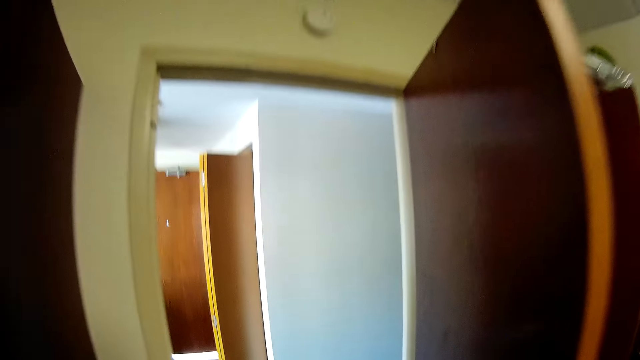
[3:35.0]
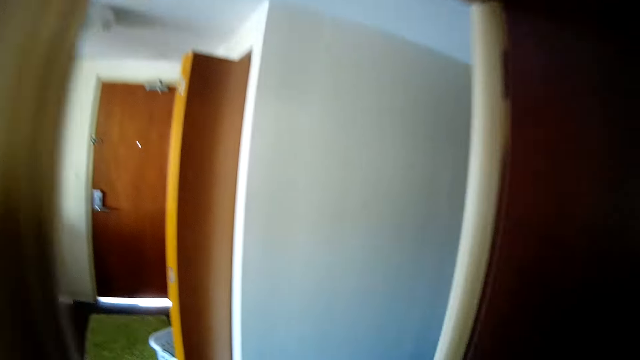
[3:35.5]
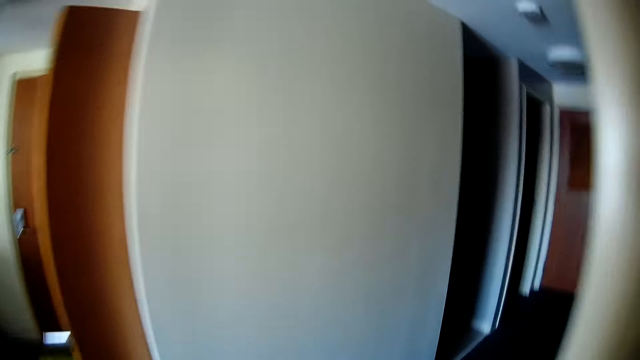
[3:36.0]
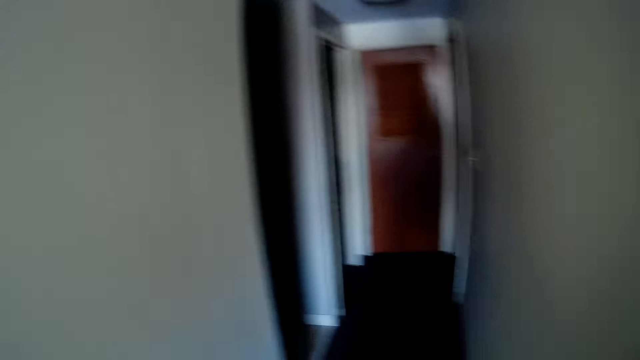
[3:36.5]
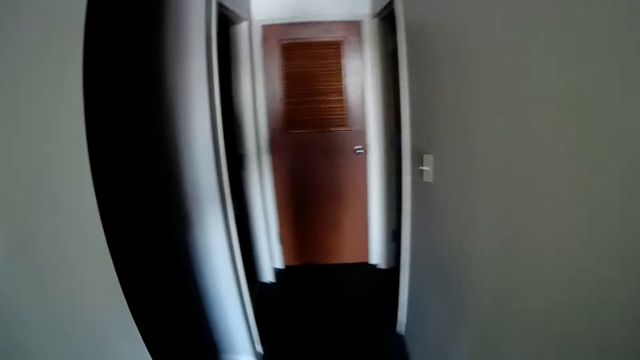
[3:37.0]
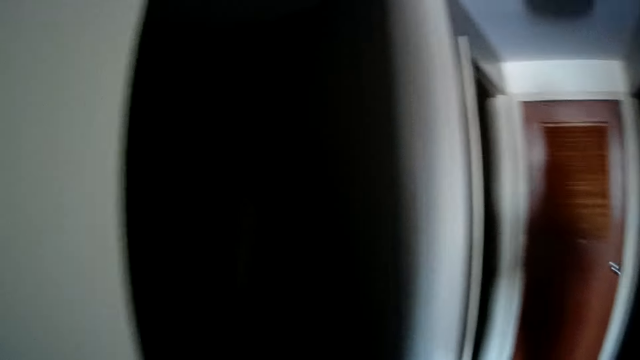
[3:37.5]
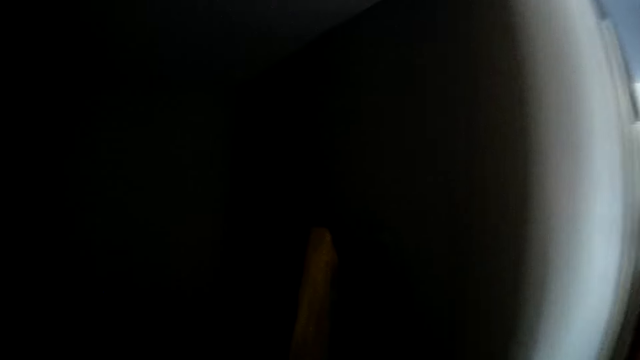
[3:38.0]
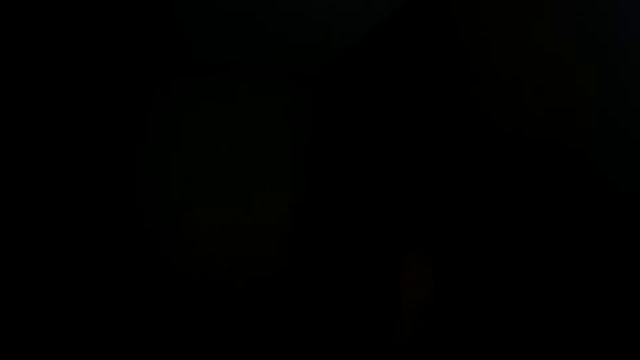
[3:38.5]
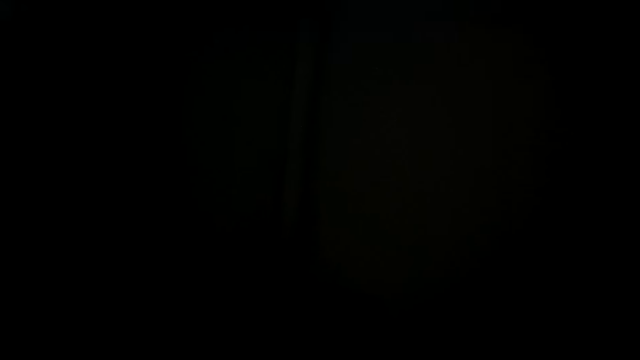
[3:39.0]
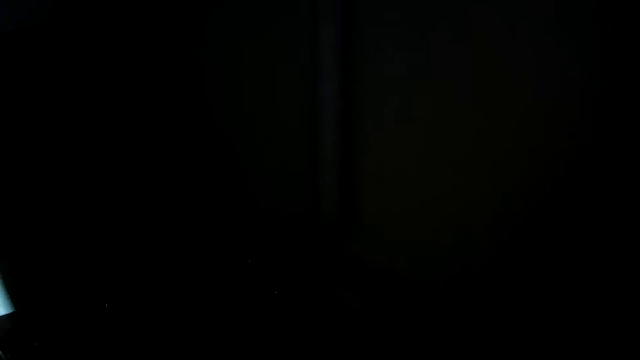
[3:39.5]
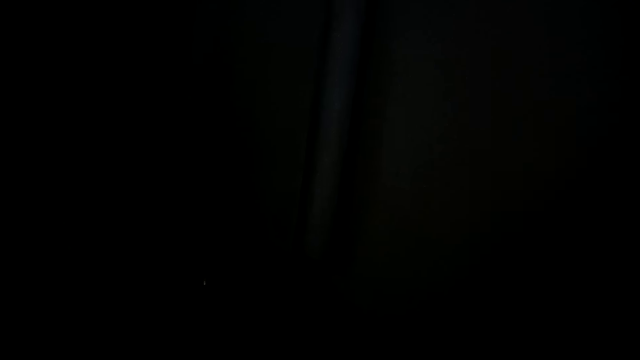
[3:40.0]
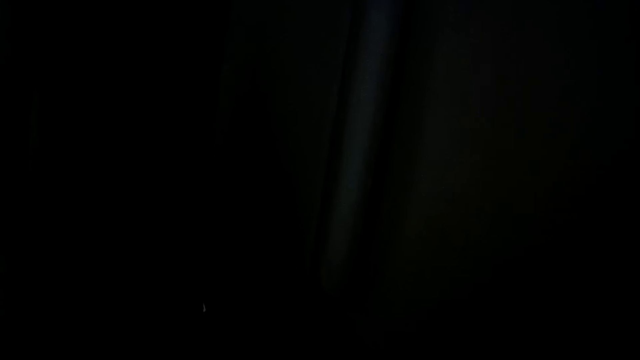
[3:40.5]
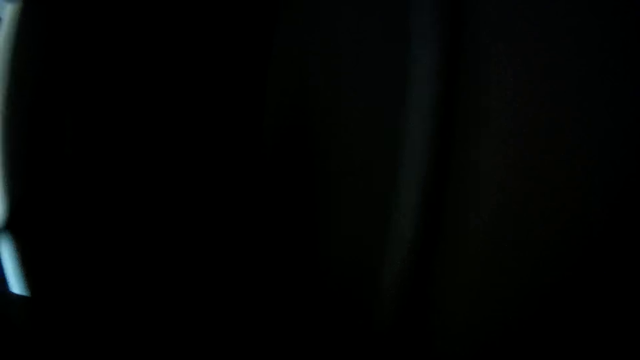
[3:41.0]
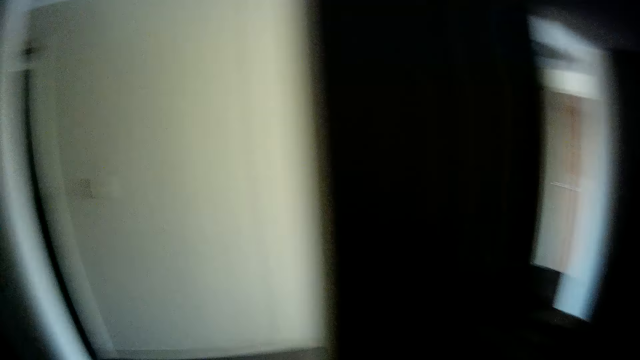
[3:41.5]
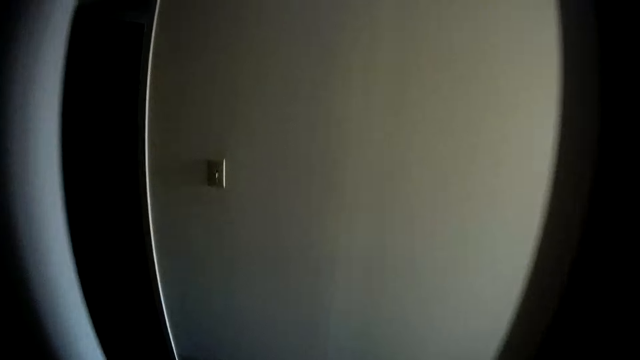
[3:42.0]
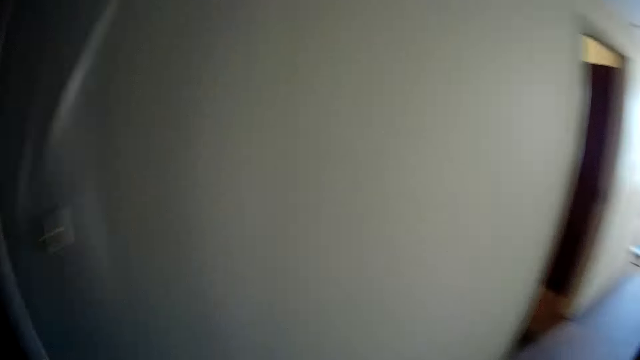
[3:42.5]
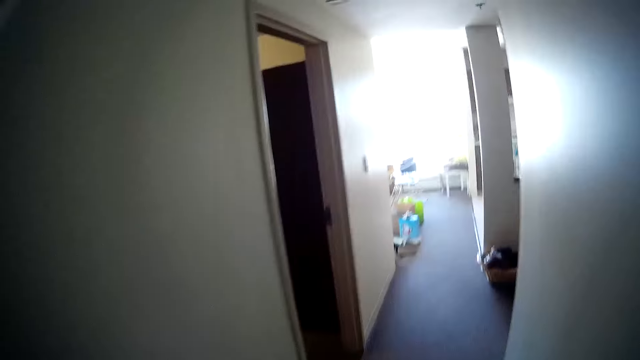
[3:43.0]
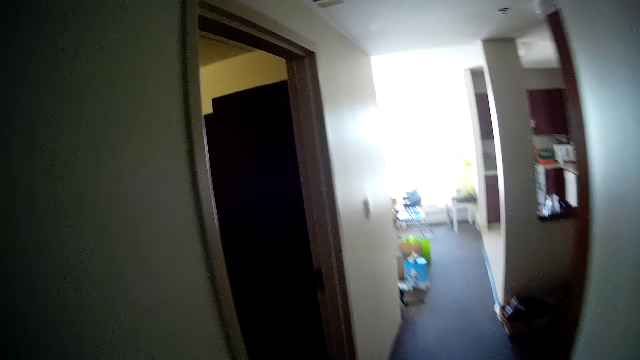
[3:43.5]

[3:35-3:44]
The camera wearer arranges the clothes on the closet. They walk around. They walk on a dark room.

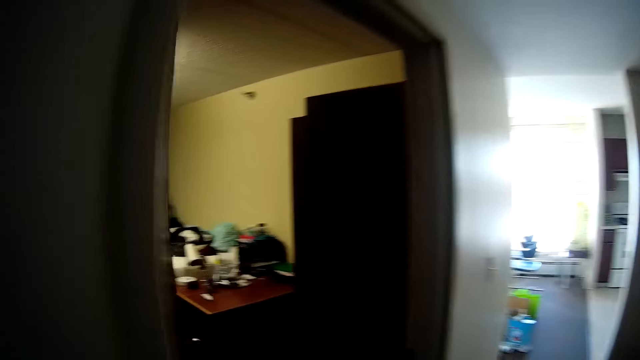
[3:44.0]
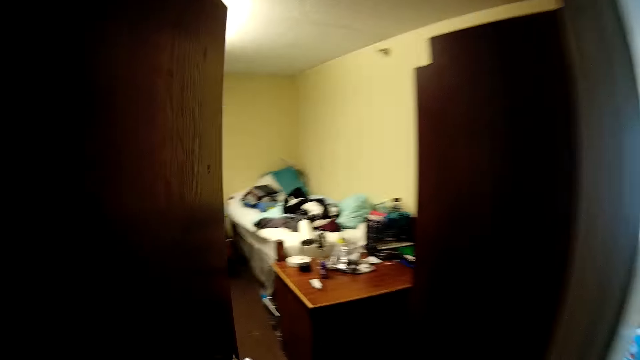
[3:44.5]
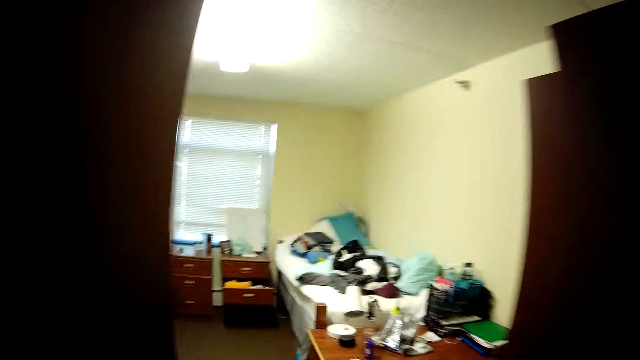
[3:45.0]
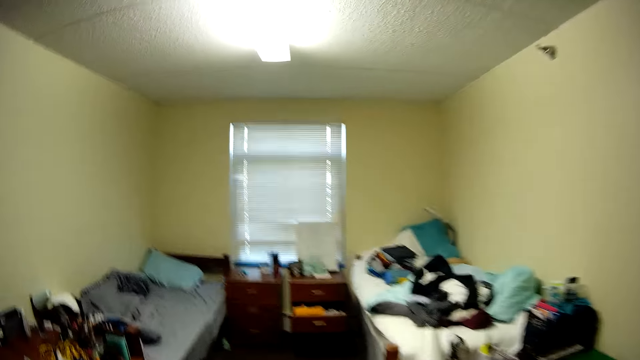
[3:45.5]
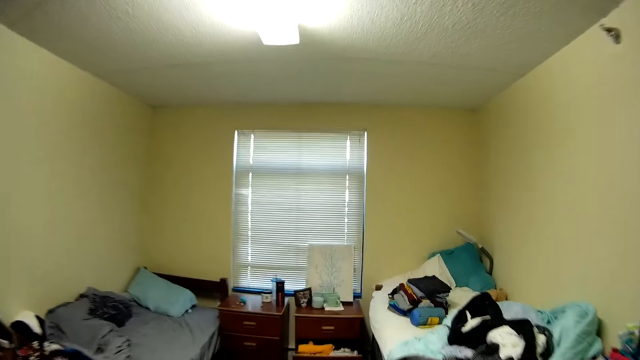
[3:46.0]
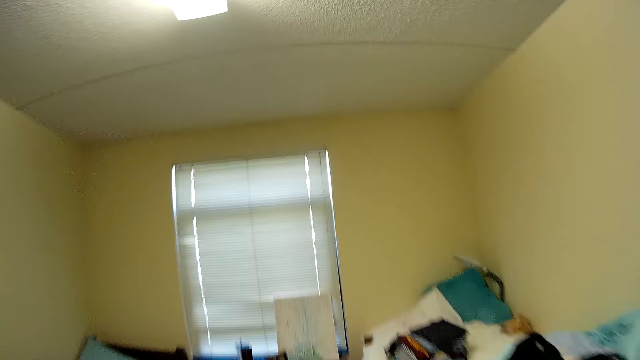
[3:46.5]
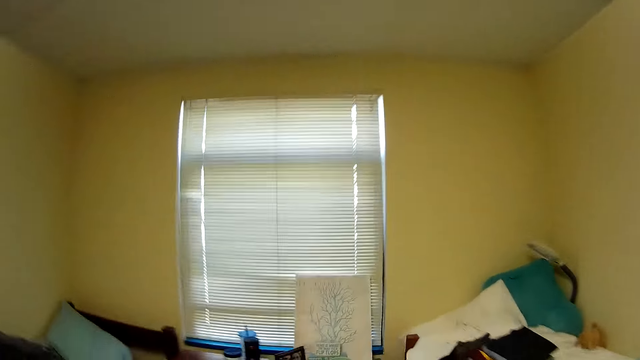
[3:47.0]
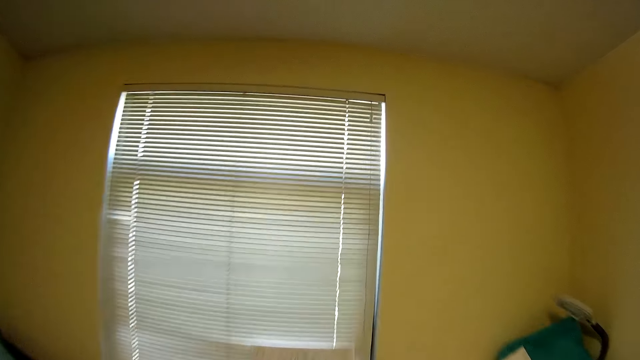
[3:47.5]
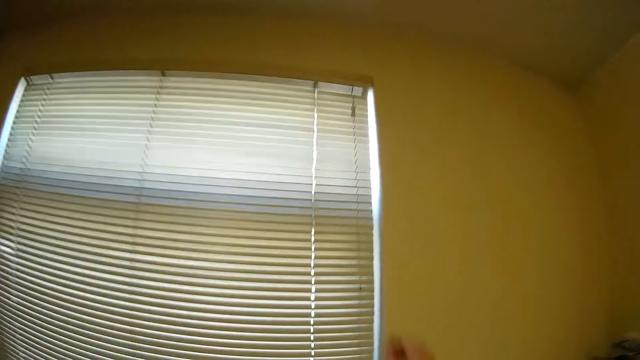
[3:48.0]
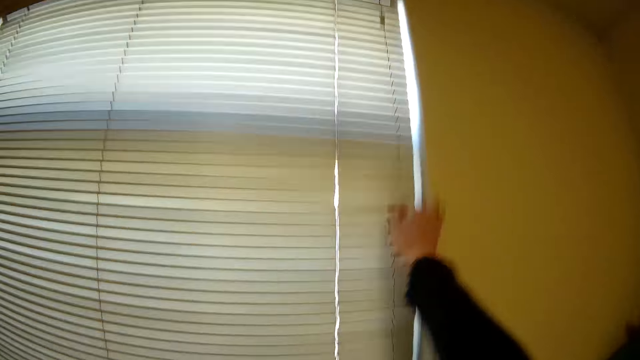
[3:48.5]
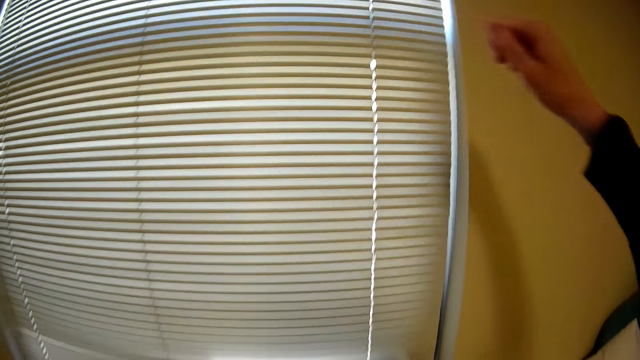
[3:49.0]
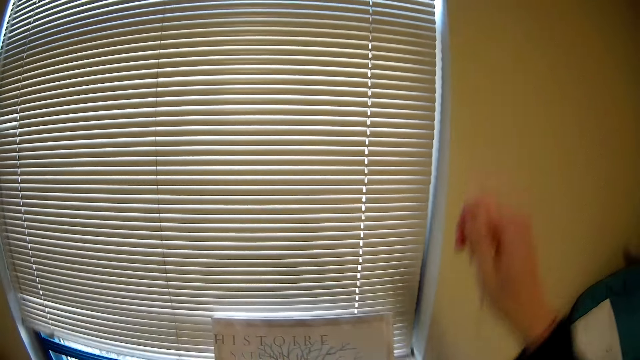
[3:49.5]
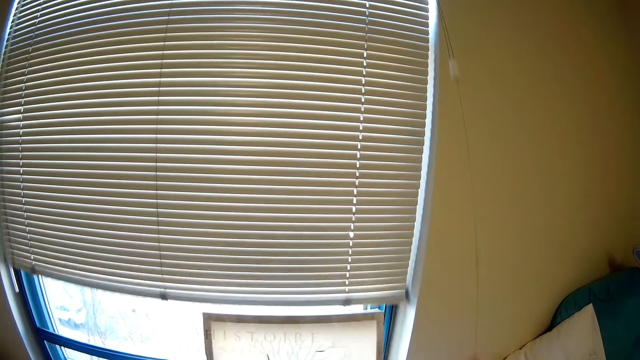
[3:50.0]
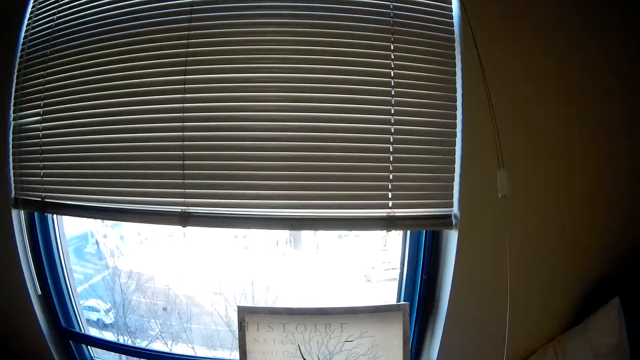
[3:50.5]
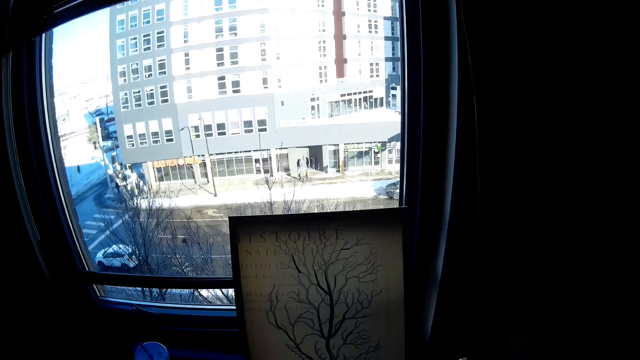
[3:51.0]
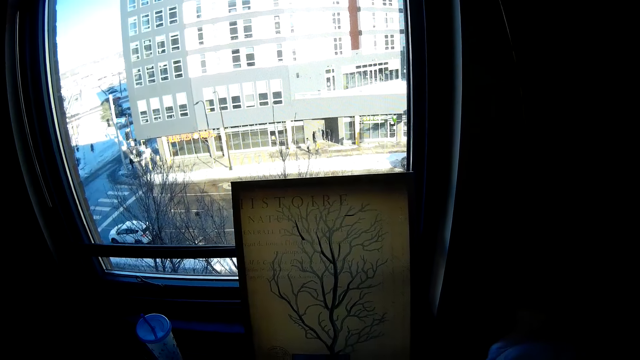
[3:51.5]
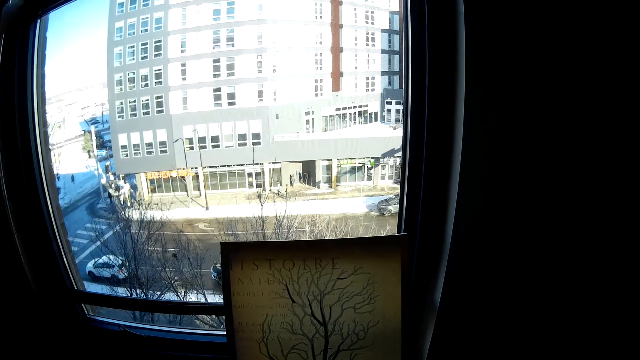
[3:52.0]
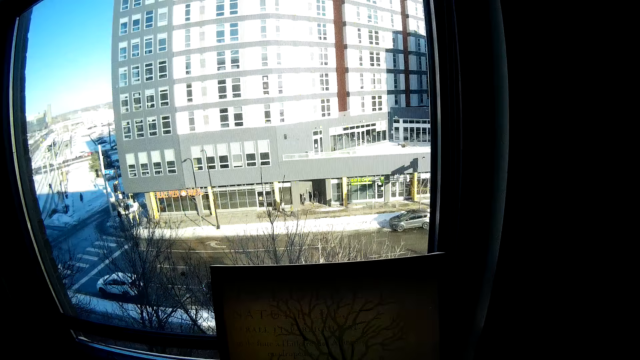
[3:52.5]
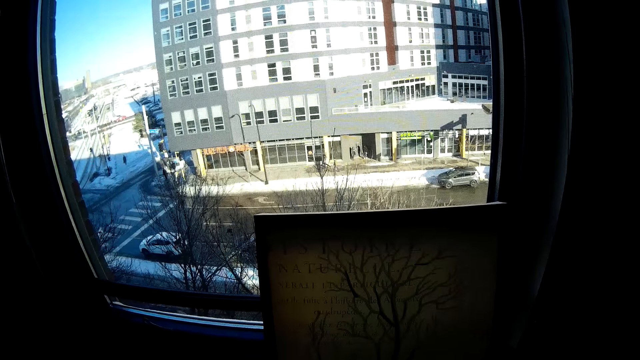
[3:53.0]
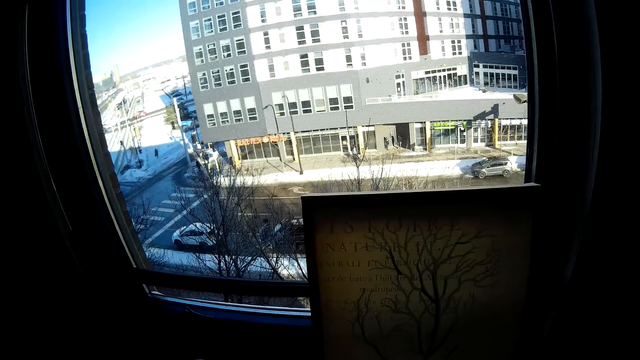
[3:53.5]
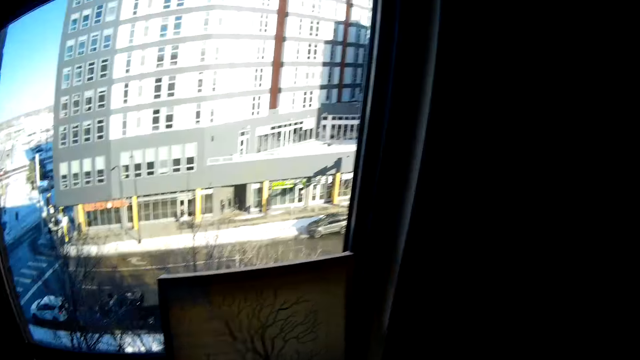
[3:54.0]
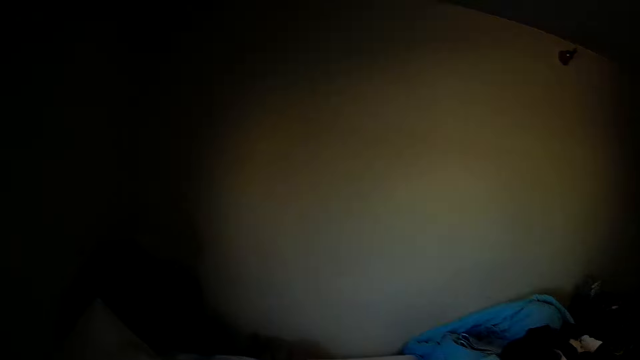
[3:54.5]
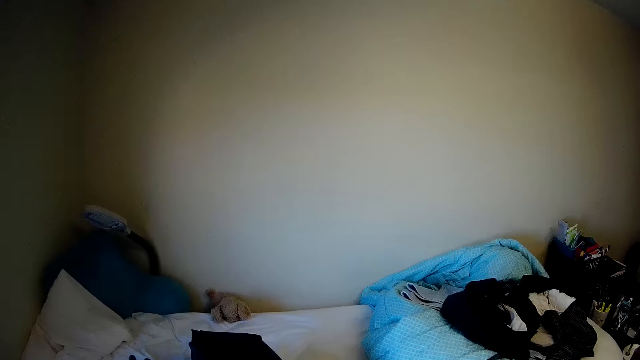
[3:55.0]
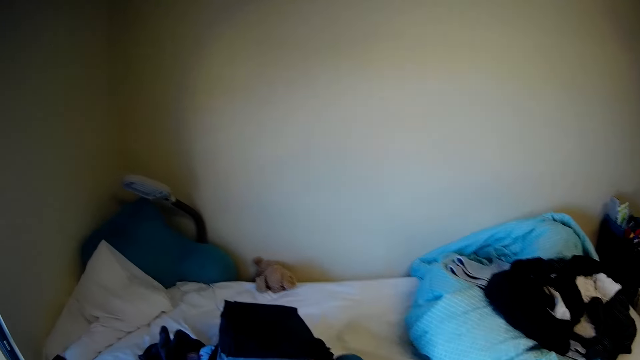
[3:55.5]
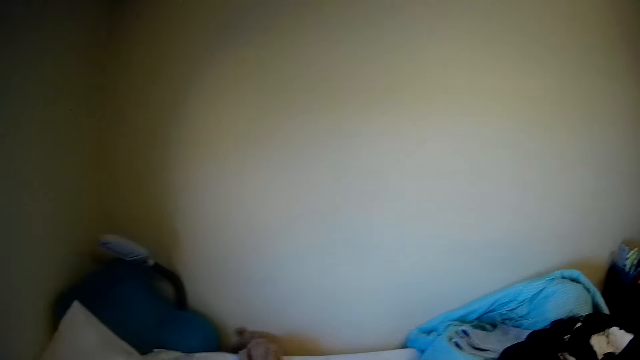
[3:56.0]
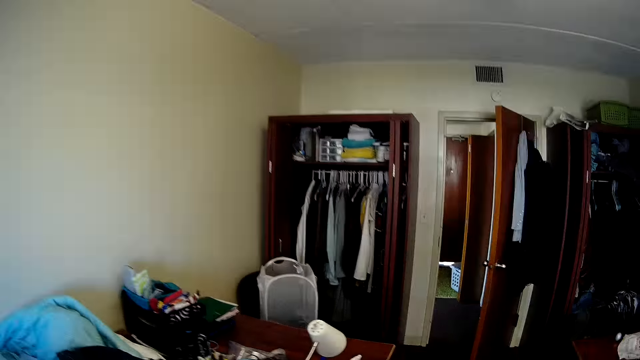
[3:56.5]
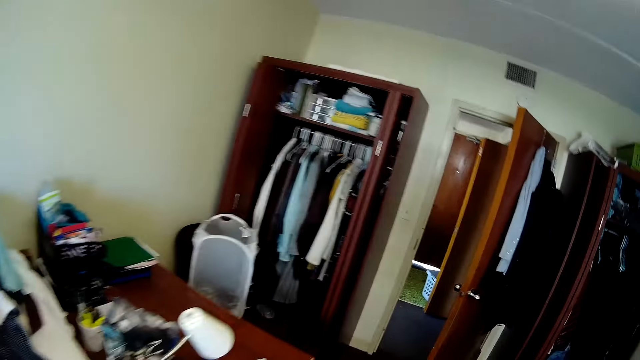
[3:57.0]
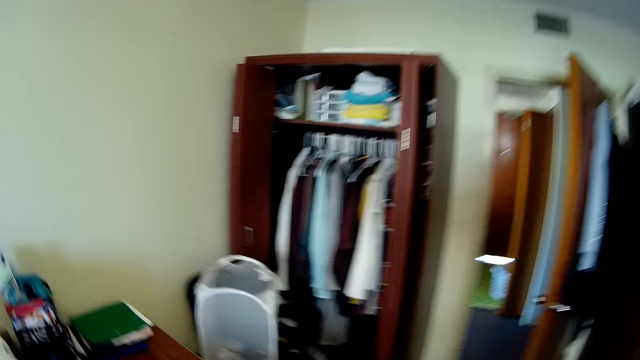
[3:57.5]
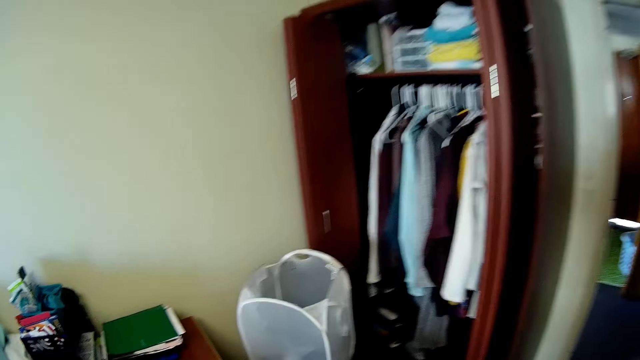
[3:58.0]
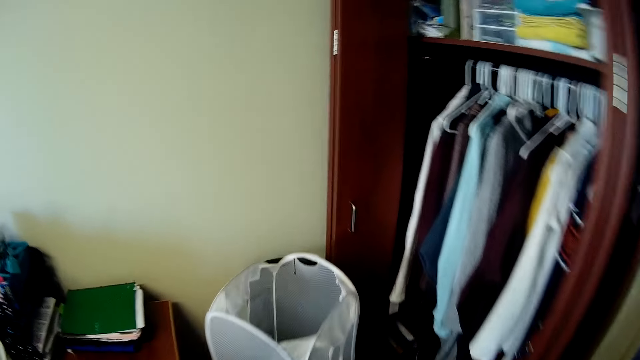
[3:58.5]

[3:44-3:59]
The camera wearer walks back on the bedroom. They are opening the bedroom window sheers. They look around.
